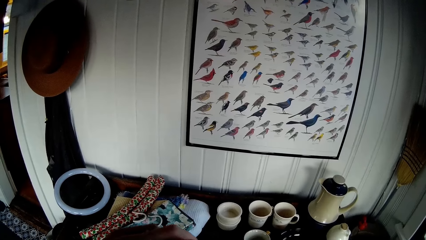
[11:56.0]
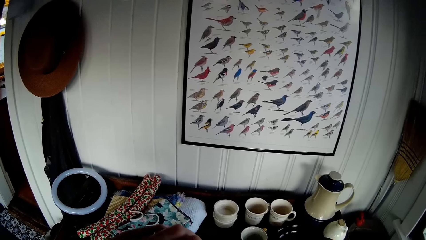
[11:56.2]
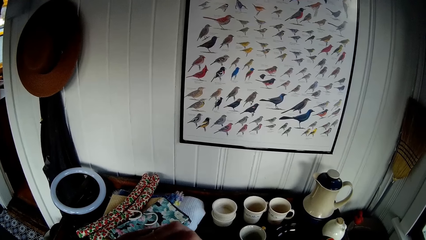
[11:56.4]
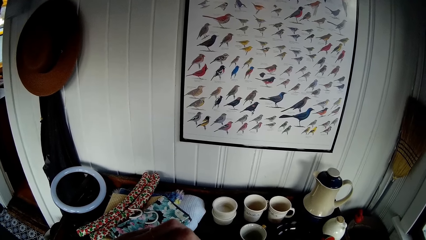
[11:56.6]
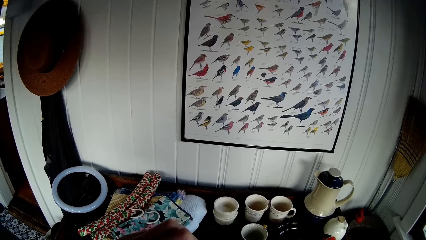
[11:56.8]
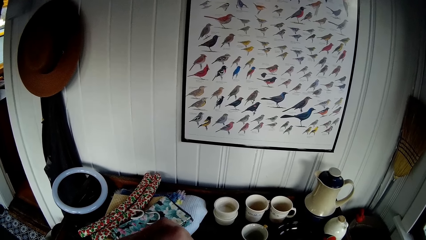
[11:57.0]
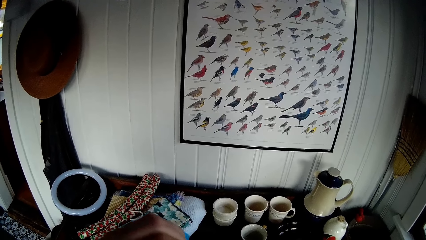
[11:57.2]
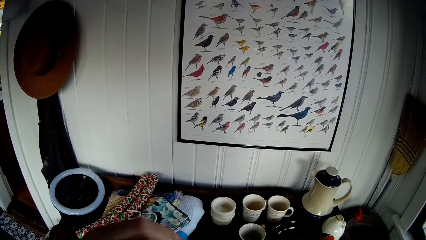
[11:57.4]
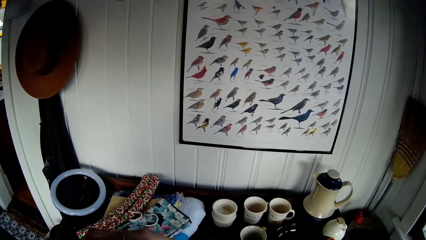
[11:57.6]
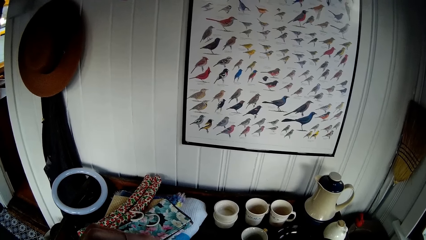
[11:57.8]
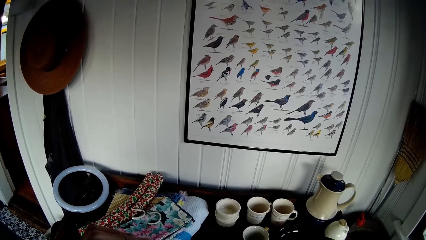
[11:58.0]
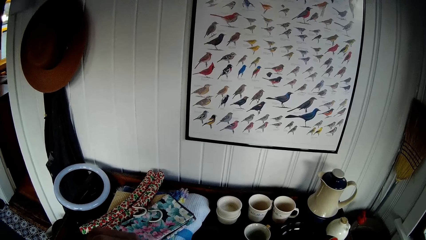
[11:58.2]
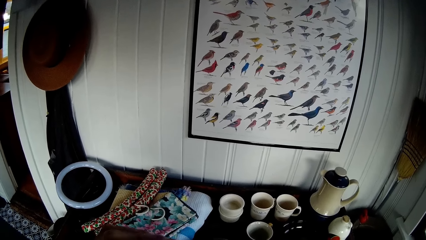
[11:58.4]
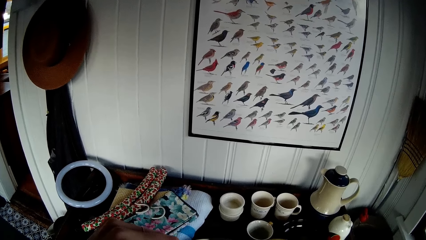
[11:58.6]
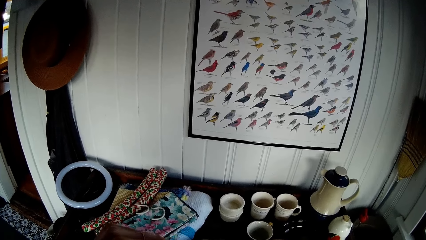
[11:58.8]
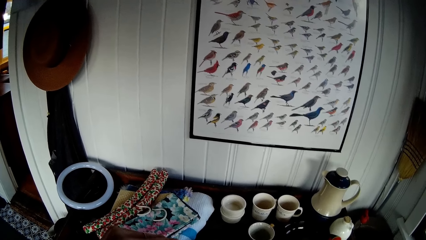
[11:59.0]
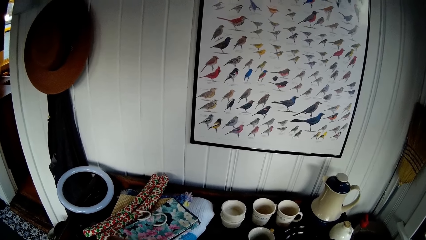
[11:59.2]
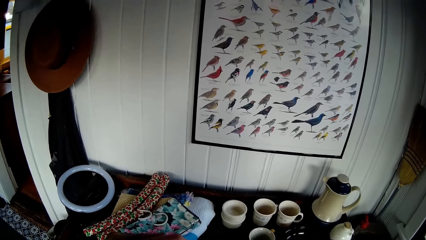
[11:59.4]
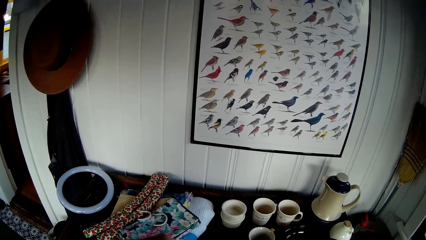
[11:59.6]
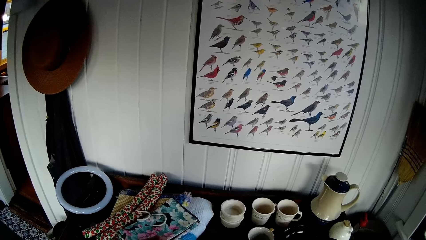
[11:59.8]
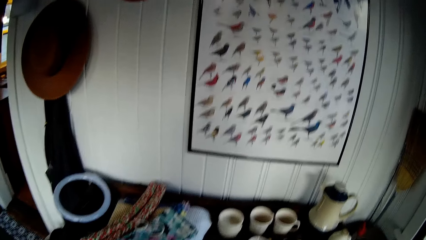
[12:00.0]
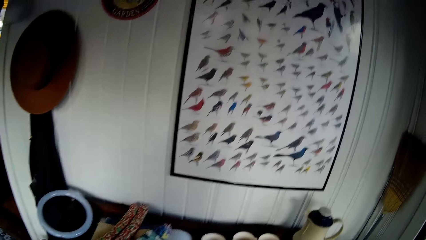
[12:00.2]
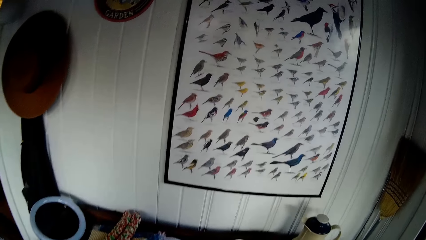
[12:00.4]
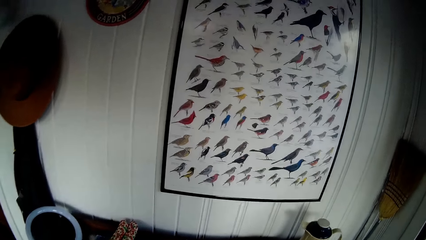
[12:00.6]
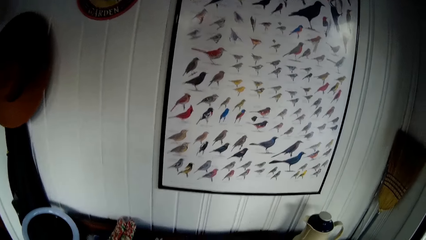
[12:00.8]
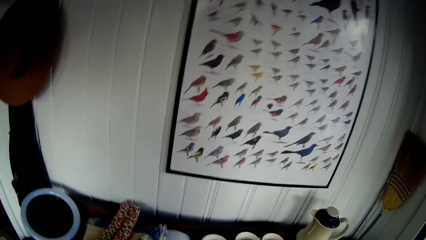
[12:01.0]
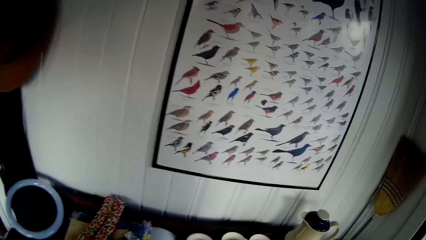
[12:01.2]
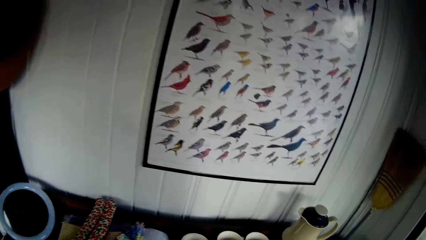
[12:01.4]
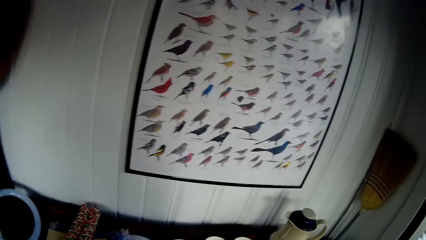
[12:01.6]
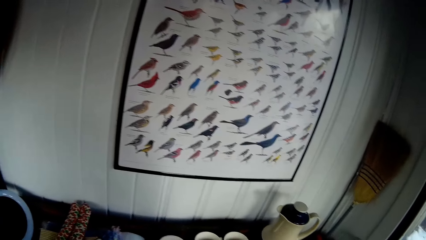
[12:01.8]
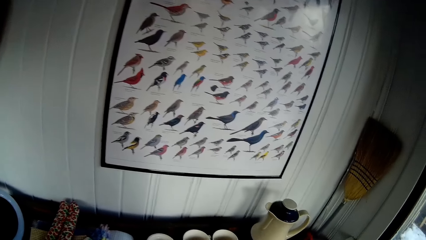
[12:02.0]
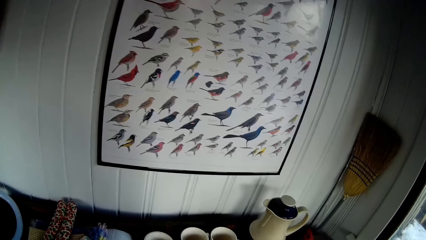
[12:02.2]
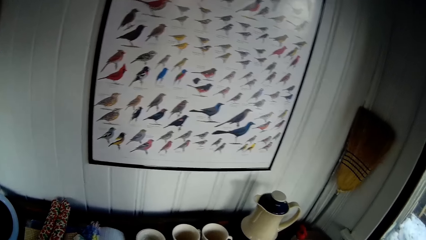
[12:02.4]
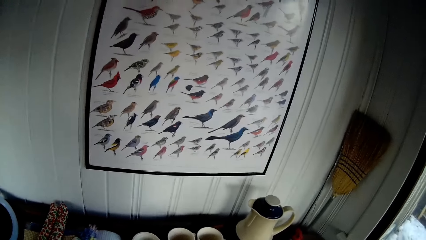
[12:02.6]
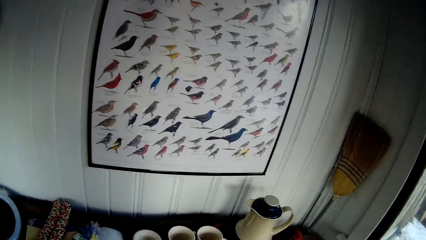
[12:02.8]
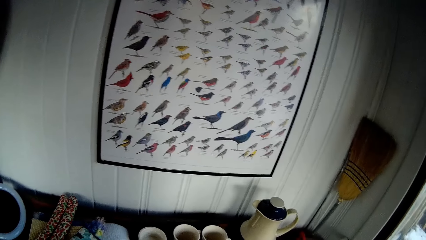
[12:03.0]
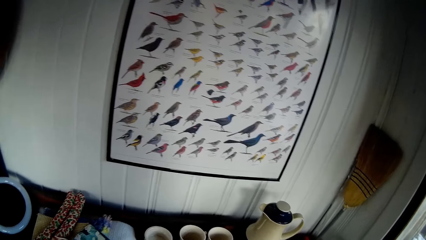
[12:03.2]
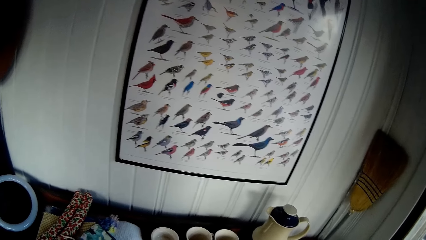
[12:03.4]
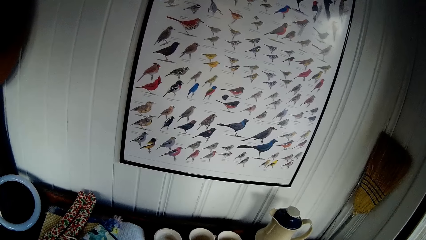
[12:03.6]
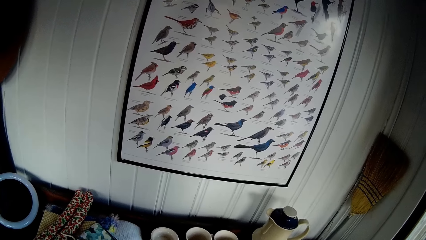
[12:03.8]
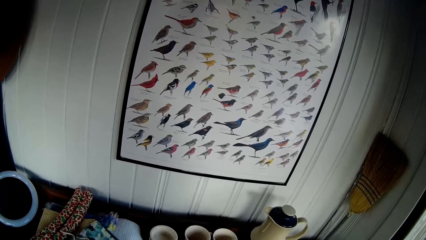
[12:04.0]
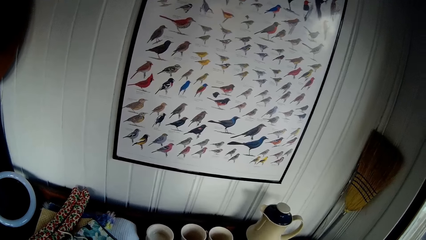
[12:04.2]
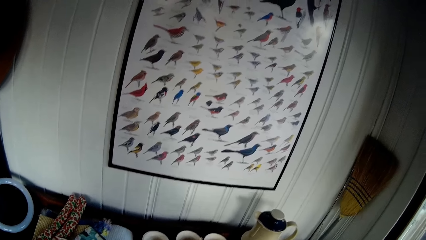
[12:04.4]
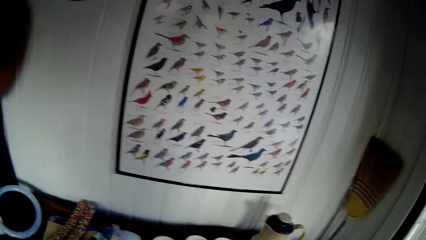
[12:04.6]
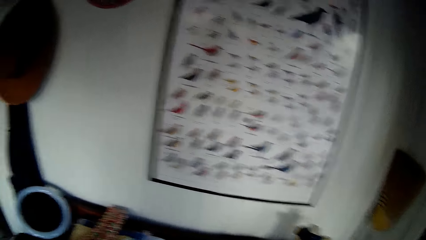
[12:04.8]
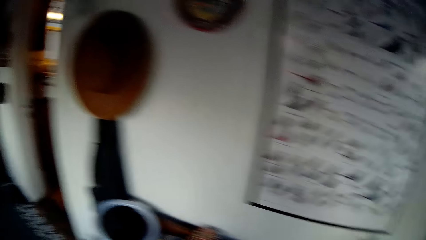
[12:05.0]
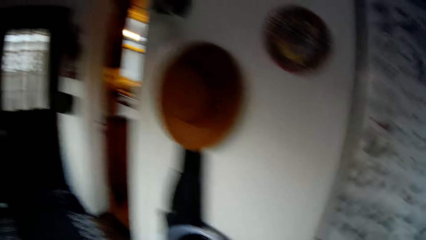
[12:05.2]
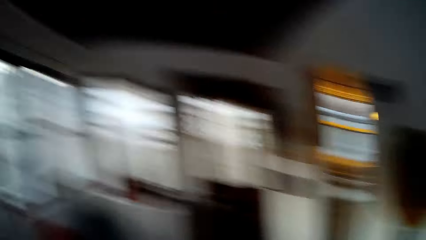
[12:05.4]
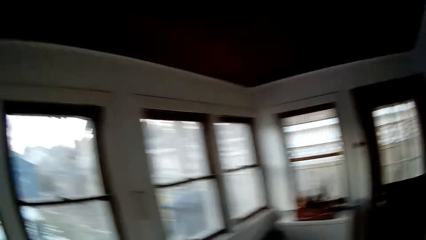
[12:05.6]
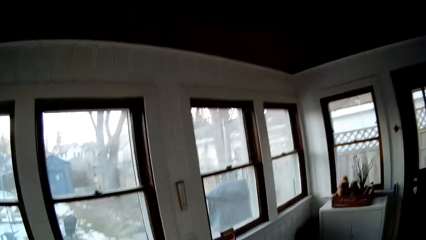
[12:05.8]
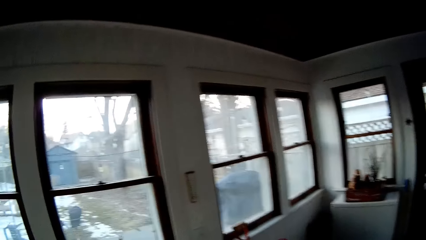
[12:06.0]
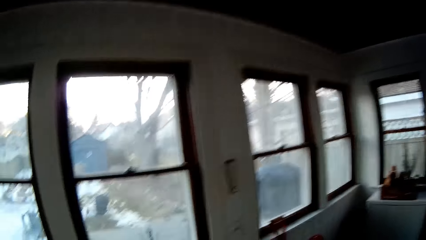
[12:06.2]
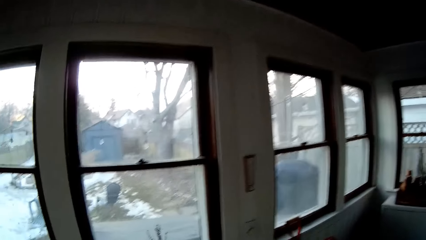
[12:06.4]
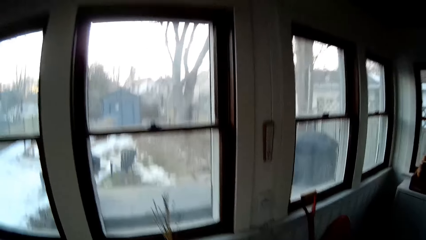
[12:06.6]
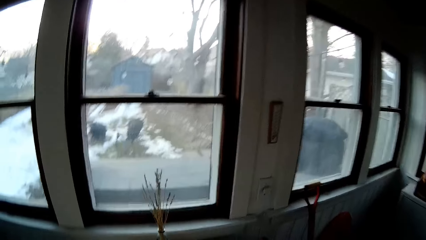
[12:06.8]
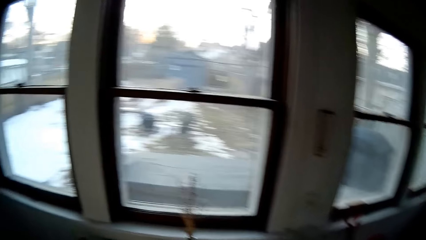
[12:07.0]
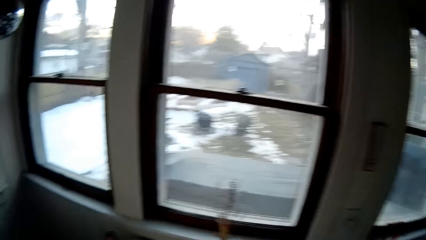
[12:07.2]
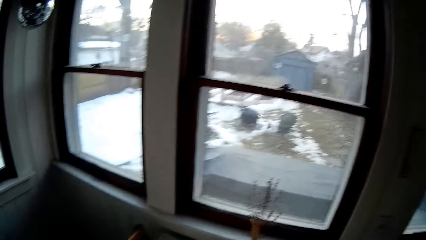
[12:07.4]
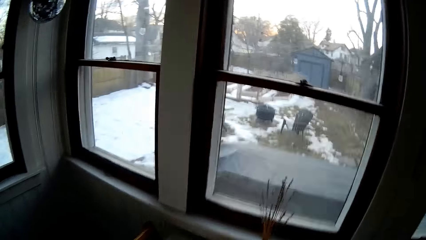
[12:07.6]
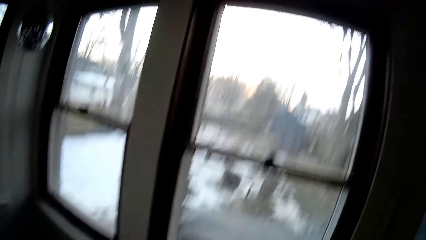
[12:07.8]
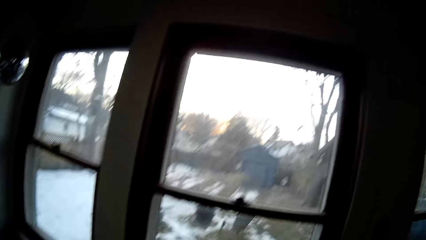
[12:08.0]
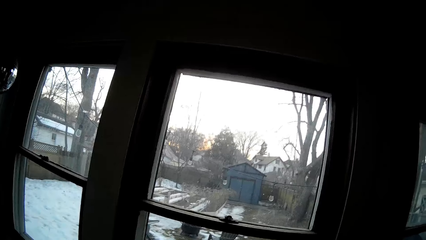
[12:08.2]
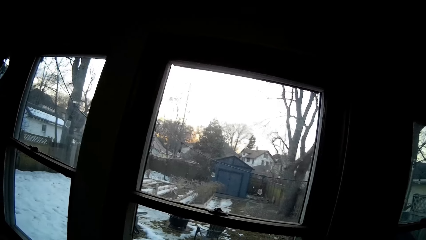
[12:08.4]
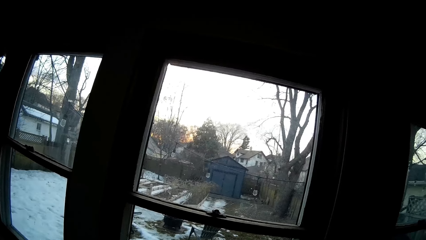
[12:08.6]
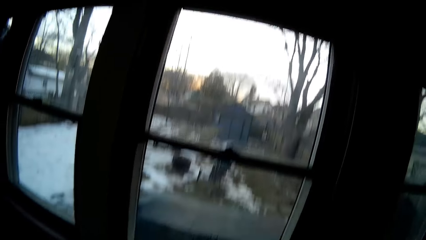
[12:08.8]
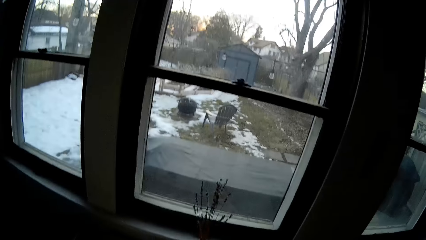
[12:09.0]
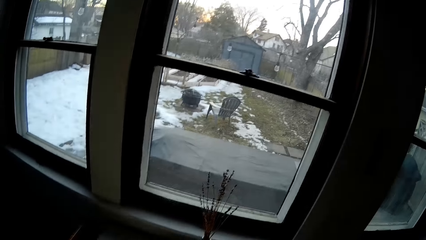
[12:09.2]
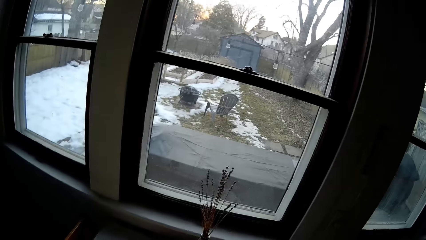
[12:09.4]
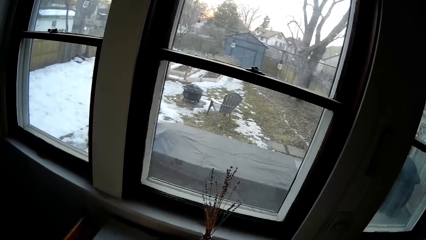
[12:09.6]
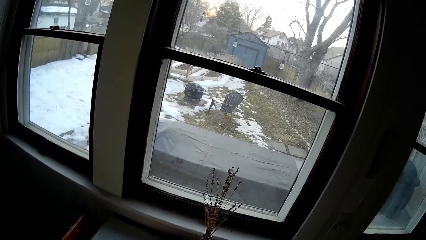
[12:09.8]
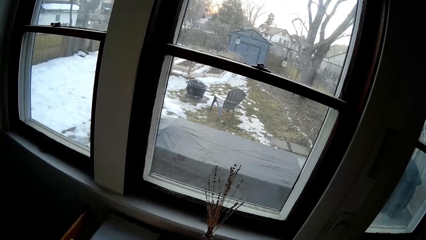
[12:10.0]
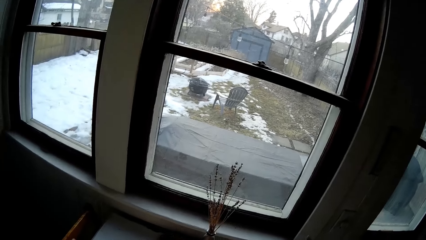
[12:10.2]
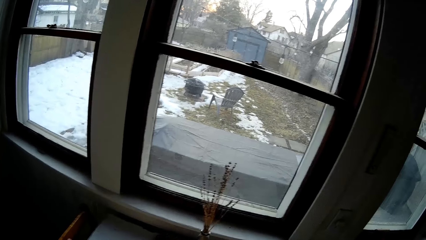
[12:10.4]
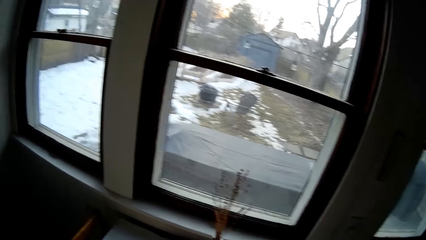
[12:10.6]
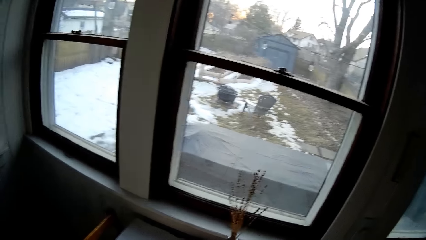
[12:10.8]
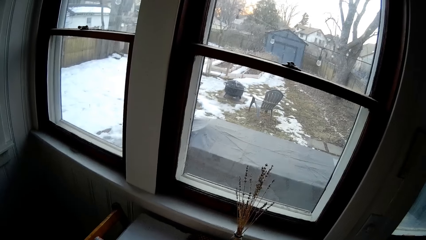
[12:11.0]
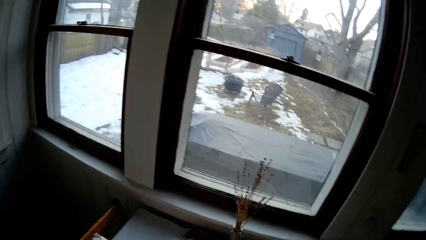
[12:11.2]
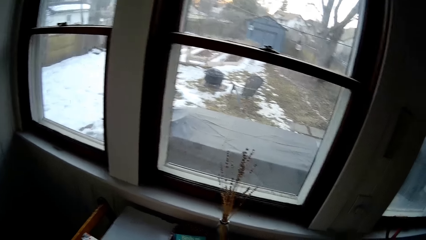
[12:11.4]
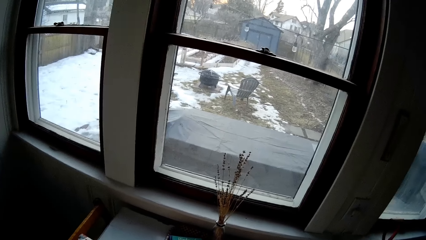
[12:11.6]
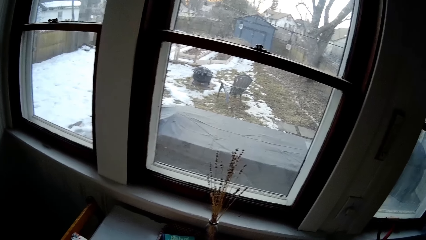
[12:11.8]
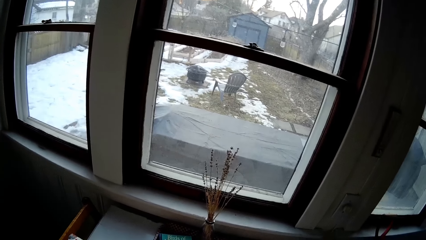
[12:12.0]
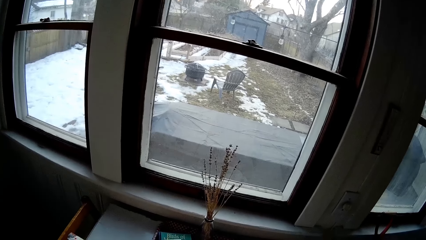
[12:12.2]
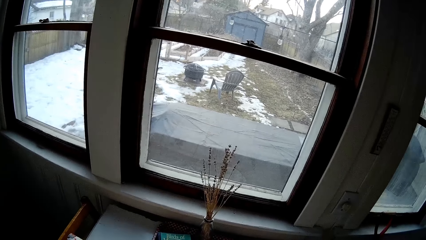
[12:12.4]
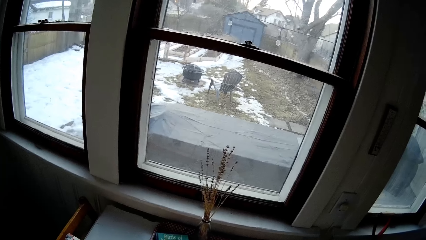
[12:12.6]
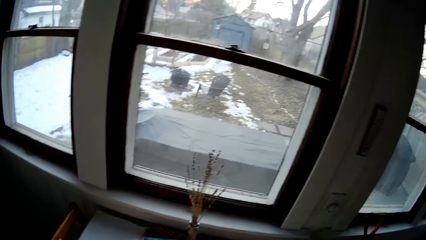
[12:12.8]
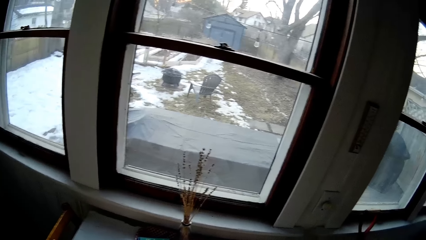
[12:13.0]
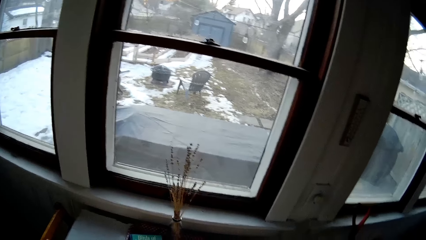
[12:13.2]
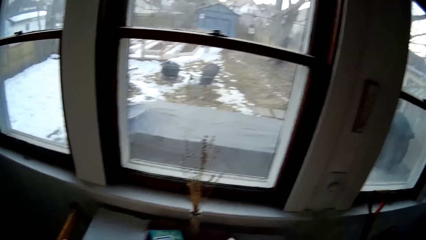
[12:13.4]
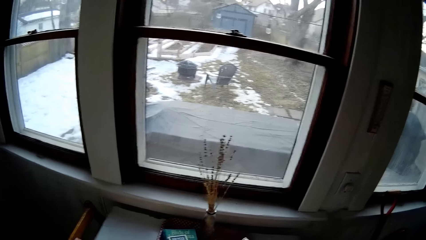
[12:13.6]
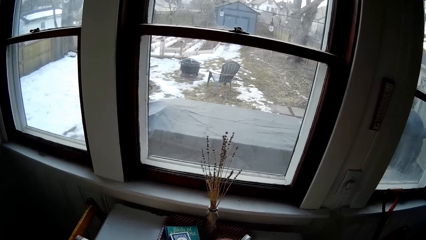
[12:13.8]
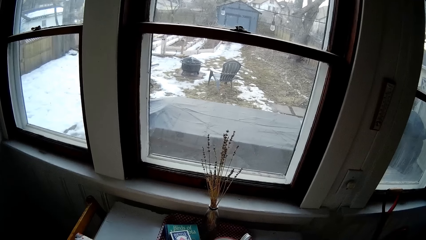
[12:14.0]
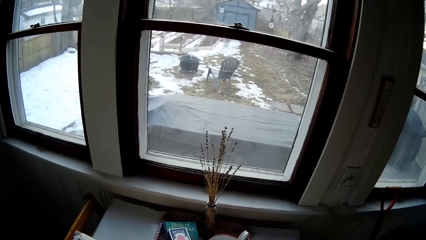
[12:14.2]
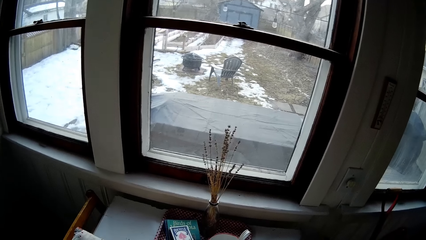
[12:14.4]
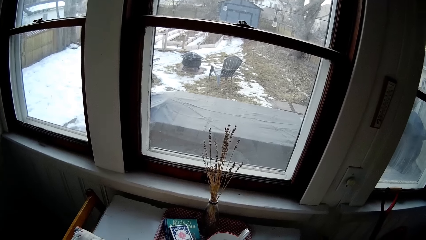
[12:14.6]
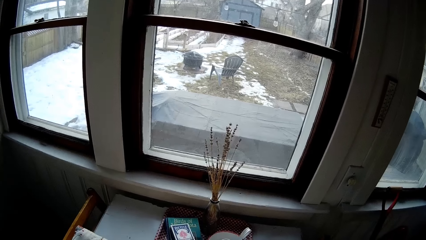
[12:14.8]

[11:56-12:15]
The camera wearer moves the hand. They move the cup.
